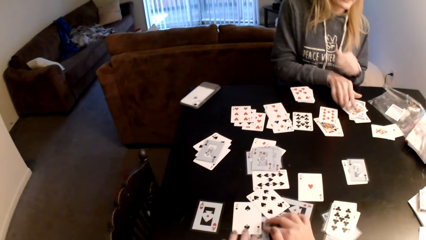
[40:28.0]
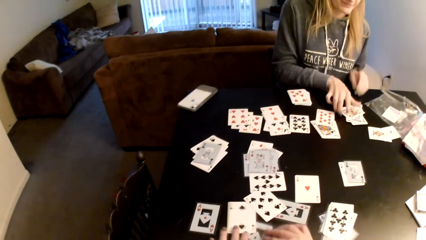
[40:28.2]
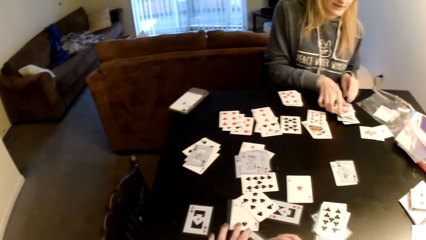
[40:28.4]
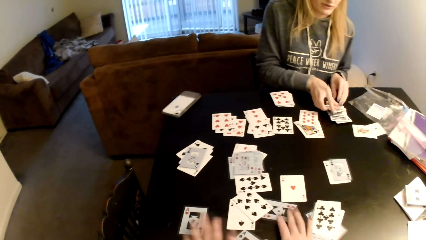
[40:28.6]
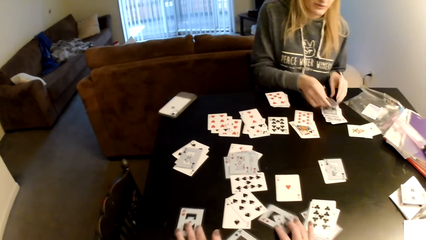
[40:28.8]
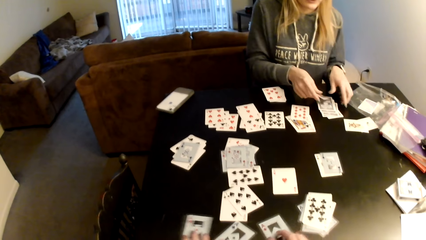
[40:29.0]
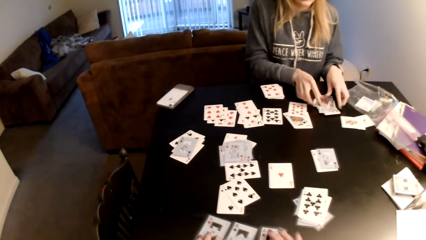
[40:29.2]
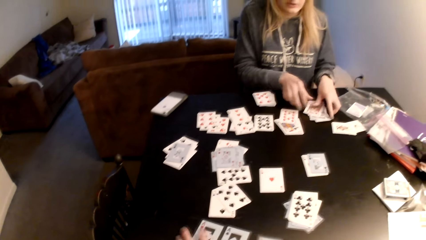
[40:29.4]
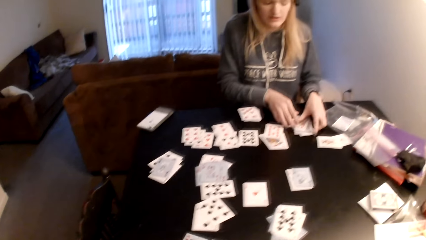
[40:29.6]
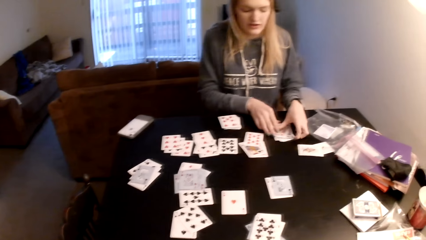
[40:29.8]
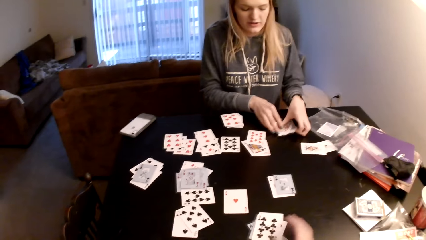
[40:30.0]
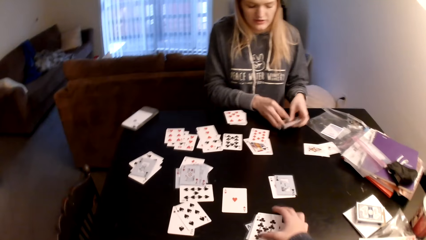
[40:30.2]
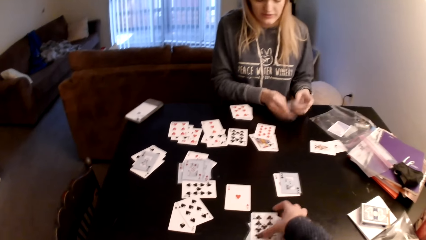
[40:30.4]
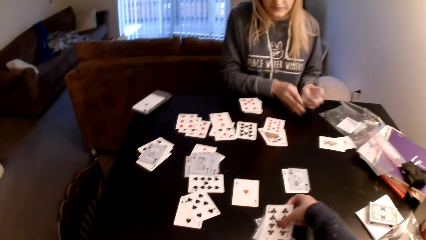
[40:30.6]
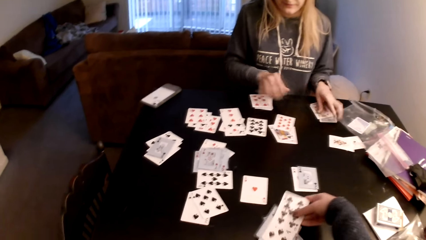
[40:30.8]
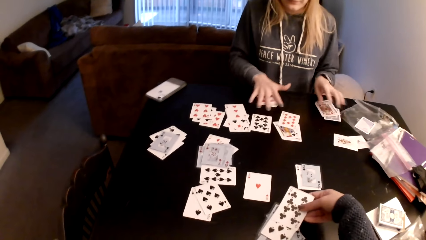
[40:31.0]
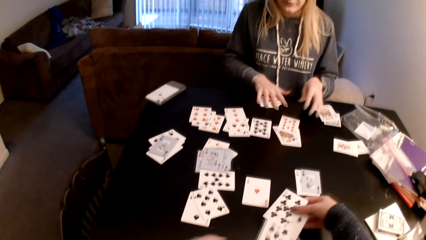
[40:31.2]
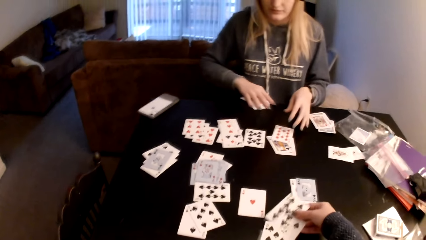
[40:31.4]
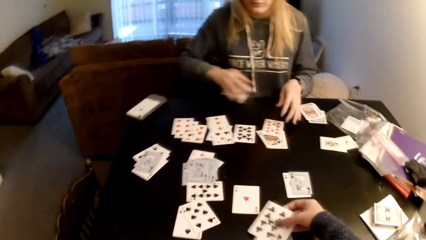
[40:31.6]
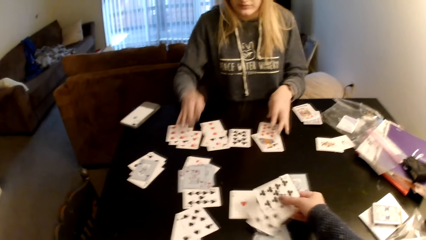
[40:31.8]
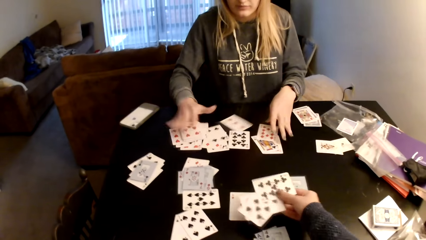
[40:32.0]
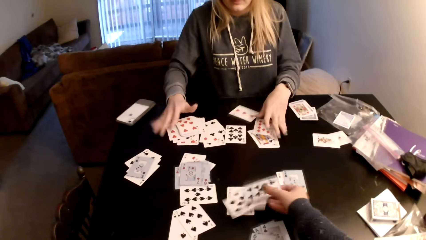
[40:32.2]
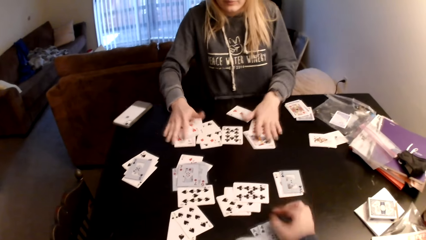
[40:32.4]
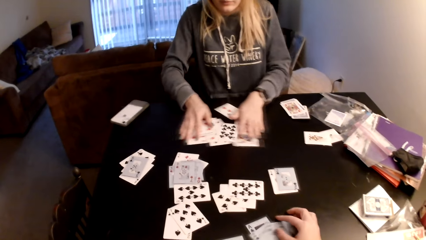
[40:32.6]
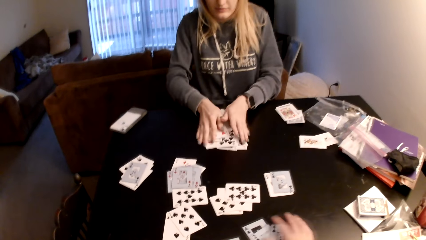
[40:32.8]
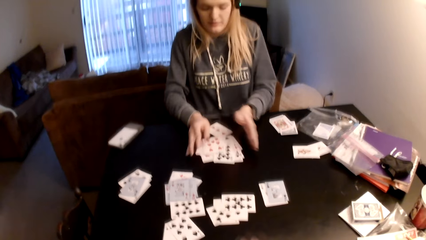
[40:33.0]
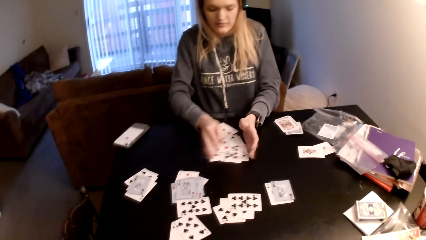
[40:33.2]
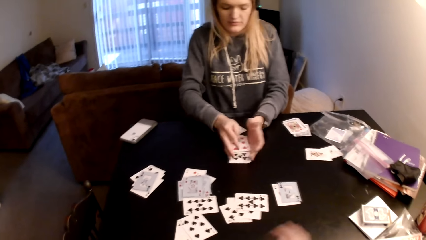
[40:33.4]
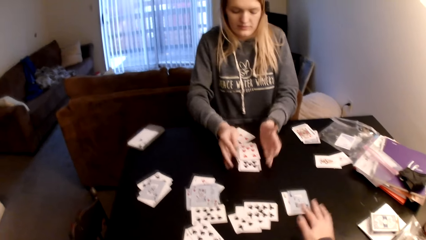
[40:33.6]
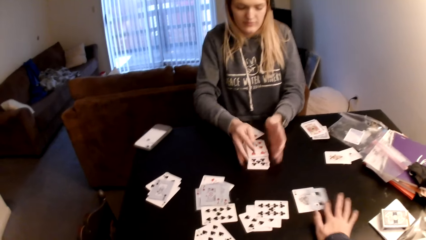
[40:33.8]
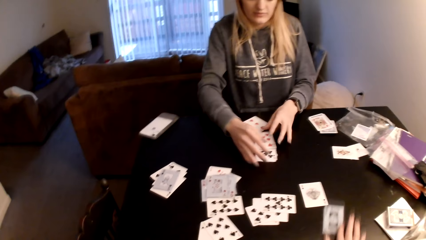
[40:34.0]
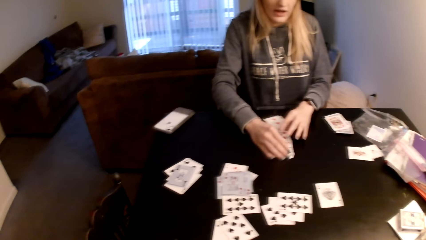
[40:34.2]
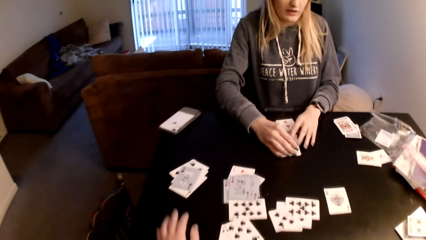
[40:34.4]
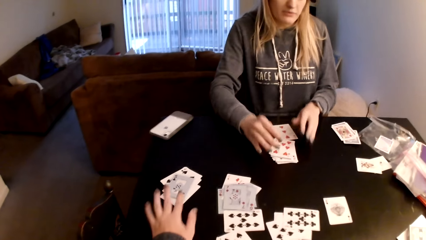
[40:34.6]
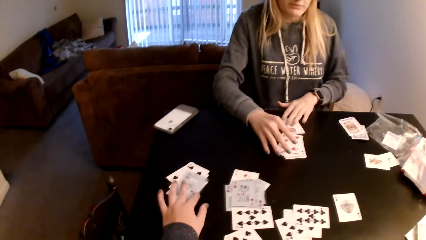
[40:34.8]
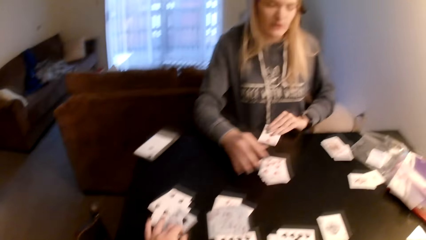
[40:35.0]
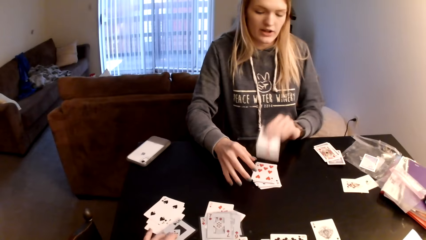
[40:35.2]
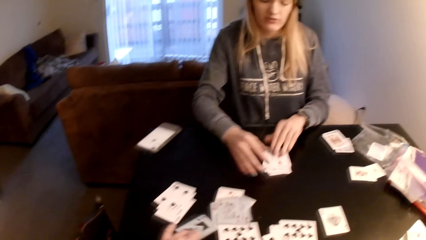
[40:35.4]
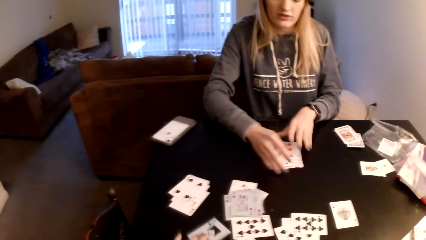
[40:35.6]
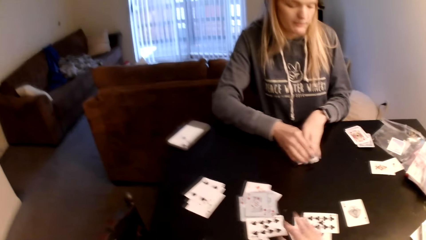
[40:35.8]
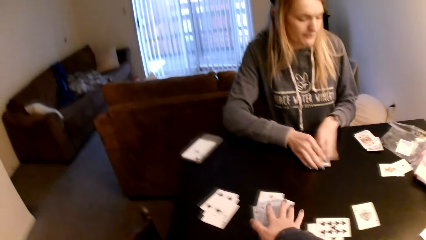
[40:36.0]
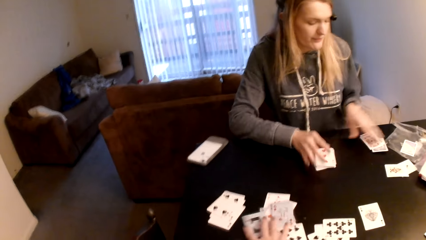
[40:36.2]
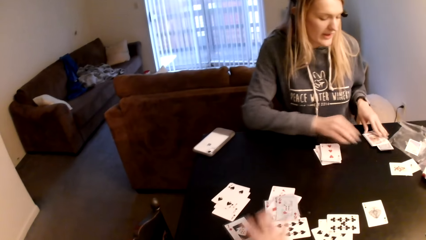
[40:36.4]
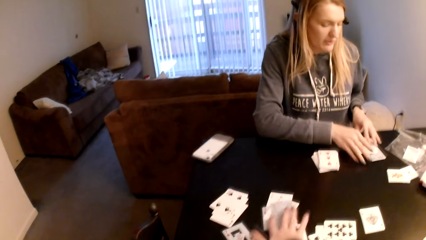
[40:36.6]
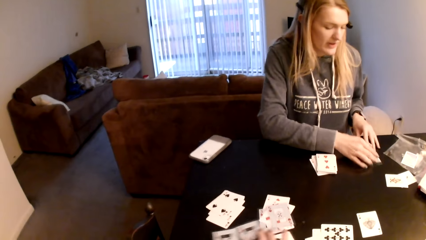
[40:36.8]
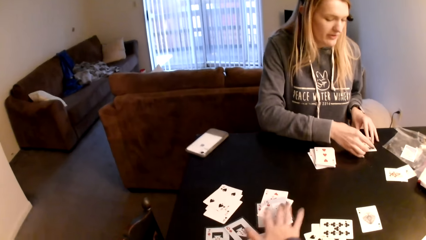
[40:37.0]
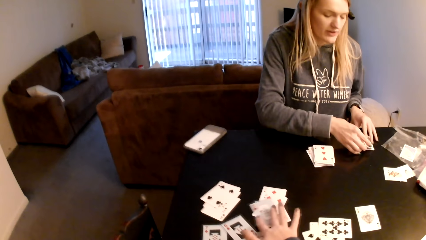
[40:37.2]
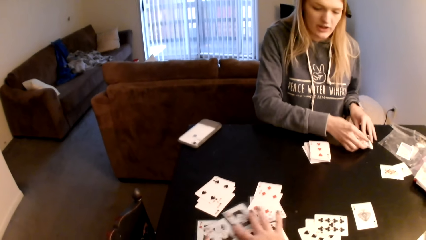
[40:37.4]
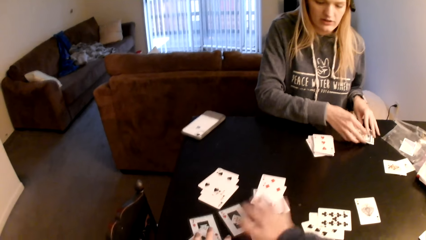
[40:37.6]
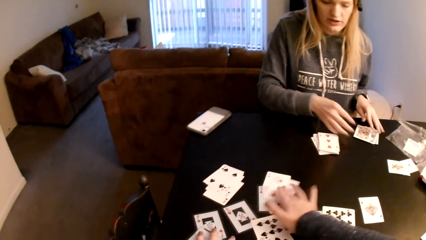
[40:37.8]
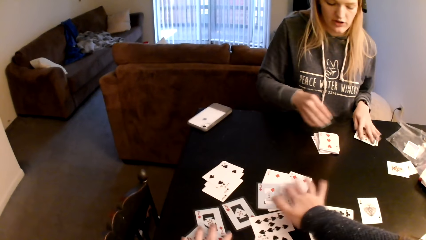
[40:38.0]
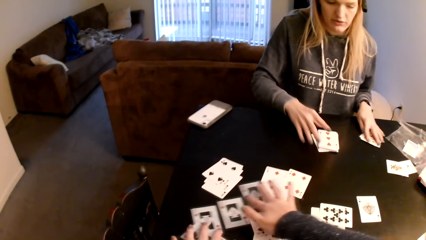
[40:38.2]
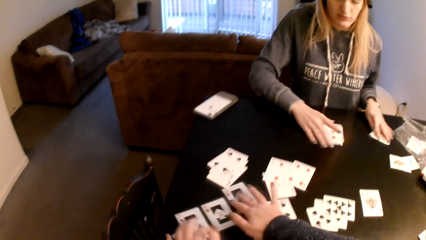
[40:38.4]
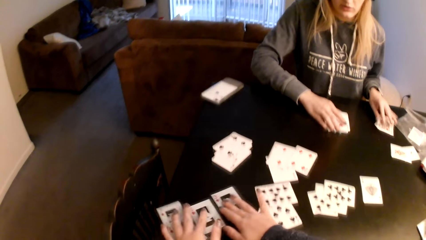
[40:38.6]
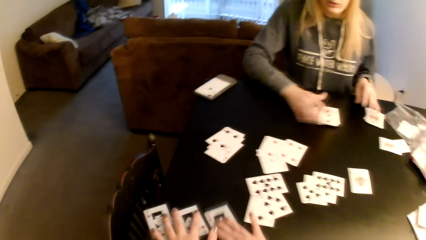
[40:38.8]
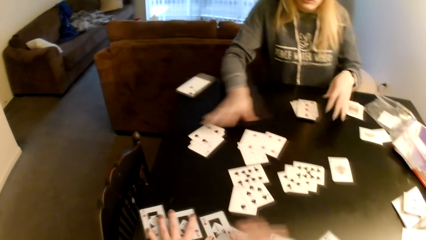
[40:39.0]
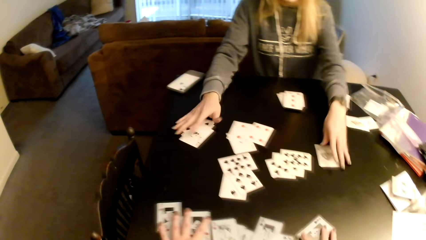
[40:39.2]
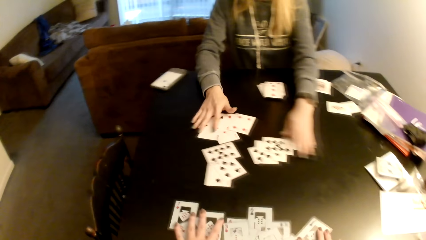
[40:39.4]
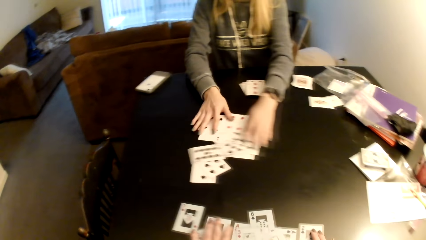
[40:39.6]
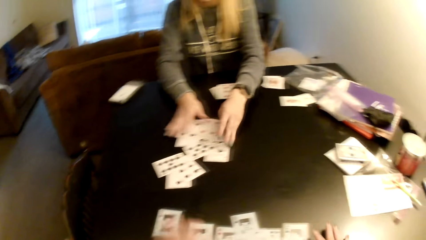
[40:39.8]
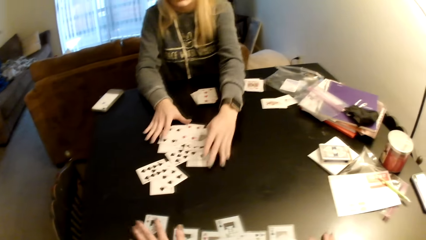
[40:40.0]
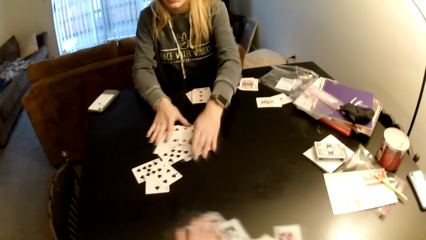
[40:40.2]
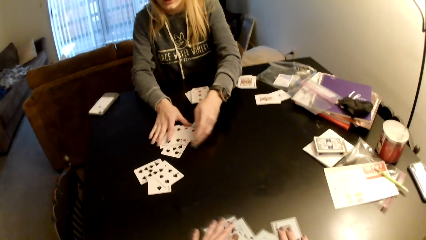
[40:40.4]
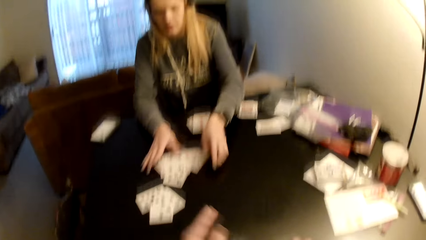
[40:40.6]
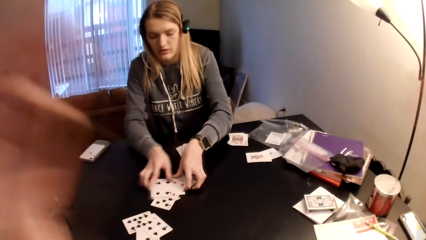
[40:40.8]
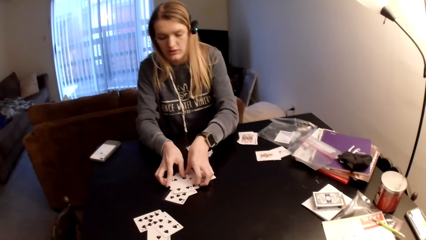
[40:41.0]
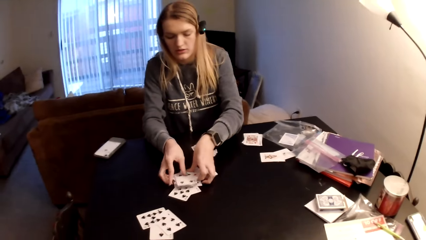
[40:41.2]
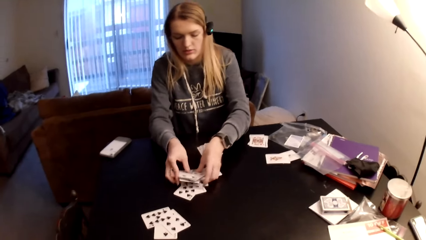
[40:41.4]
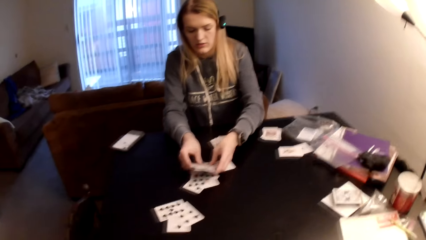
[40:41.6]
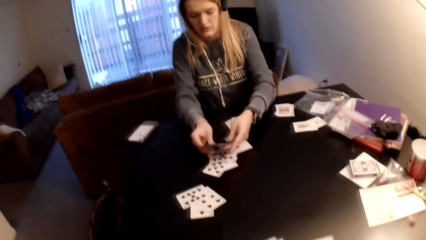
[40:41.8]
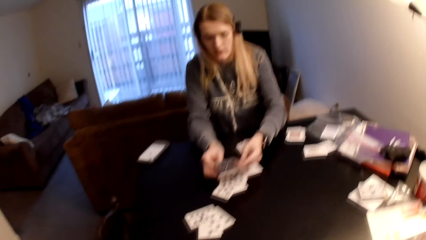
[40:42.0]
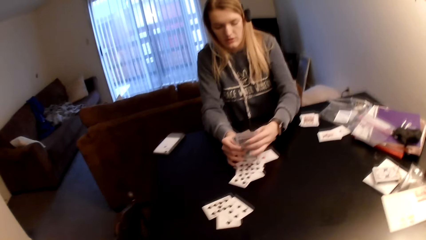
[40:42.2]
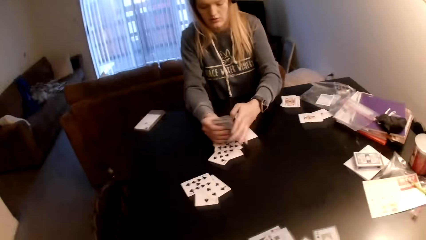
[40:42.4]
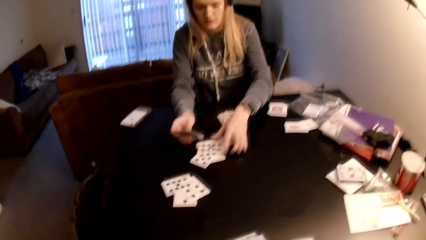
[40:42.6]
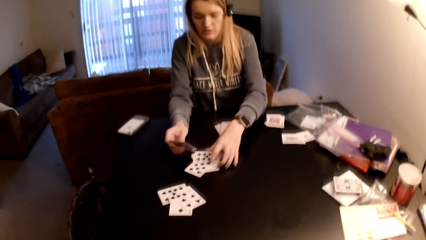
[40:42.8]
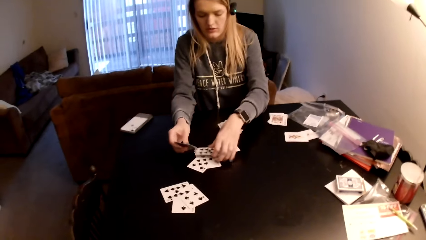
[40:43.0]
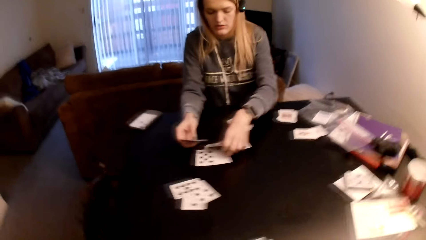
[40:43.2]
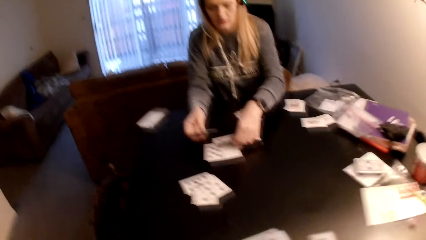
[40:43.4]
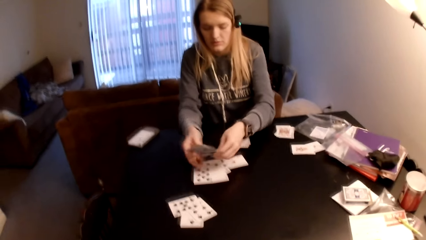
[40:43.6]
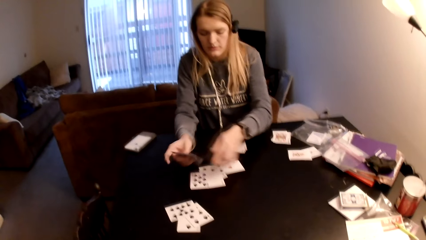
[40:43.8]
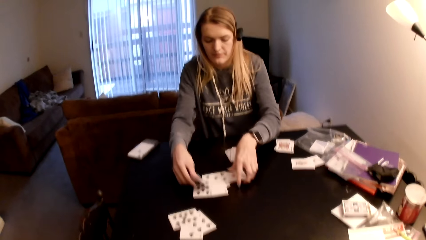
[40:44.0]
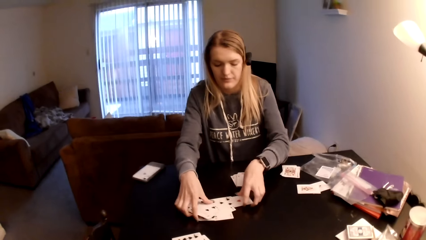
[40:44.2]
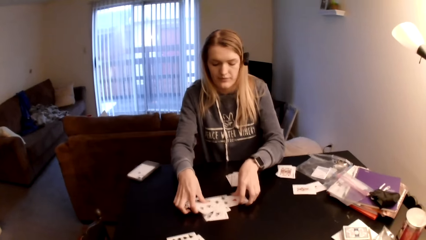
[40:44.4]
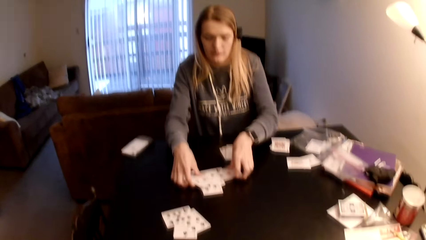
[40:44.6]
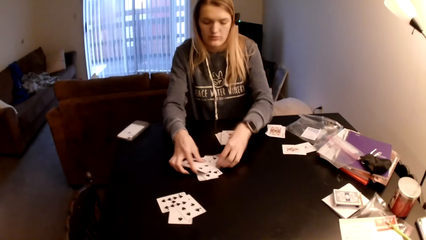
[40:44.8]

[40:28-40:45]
The woman points at cards on the table and picks up cards from the table. The camera wearer picks up cards. The woman puts the cards on the table. The camera wearer adjusts cards on the table. She puts the cards on the table. The woman collects the cards together and adjusts cards on the table. The camera wearer picks up a card. The woman collects the cards together. The camera wearer picks up a card. She moves cards on the table. She spreads the cards on the table. She pulls cards with her hand. The woman collects the cards together and adjusts cards on the table. The camera wearer adjusts a camera with her hands.
